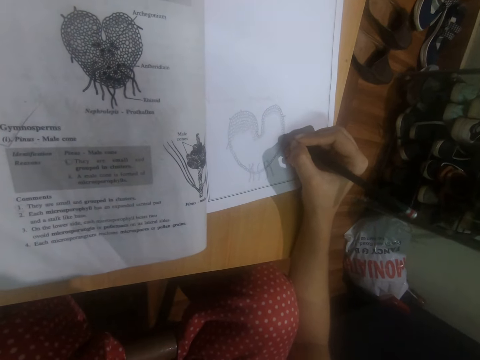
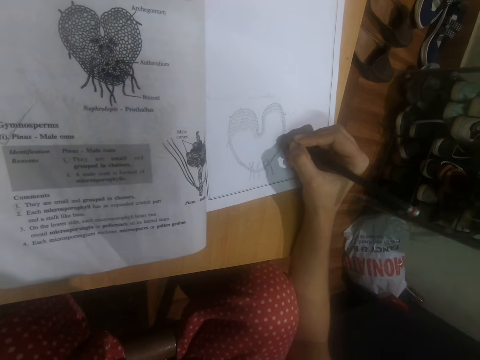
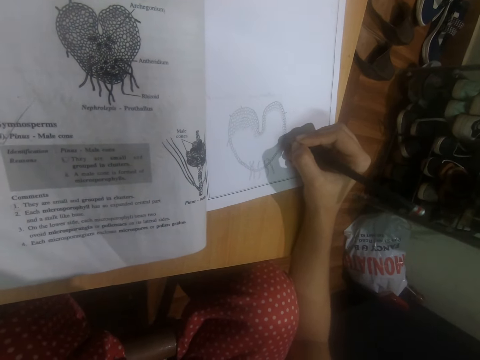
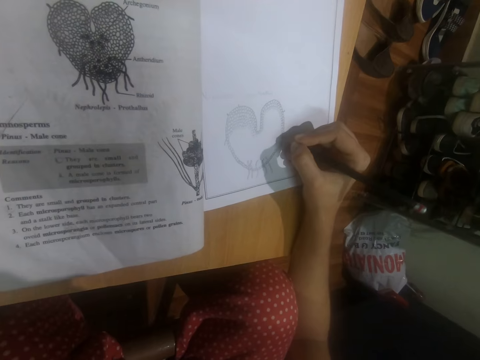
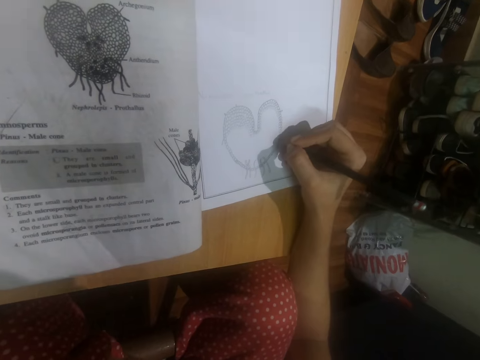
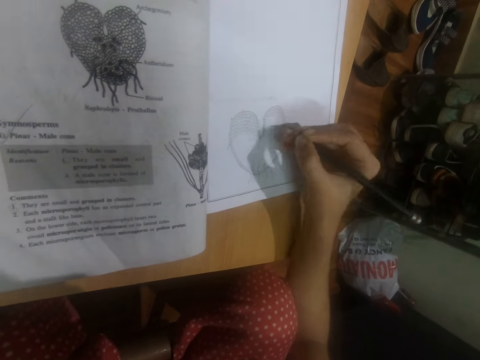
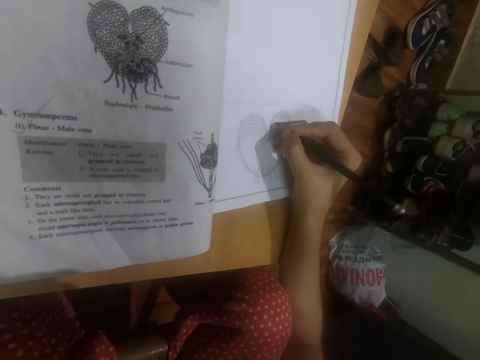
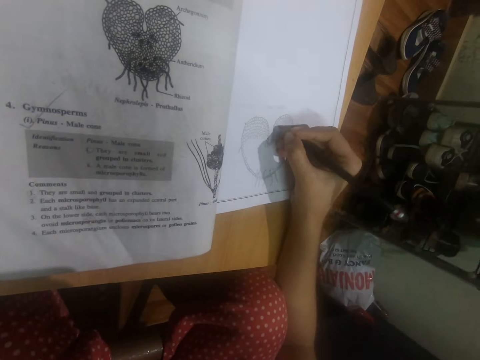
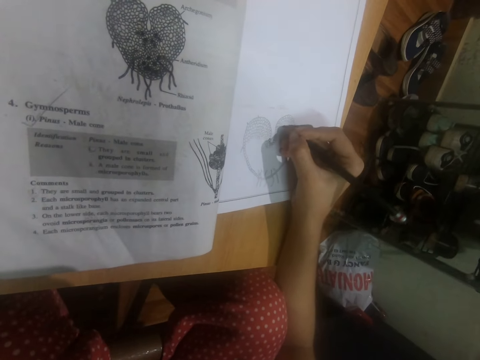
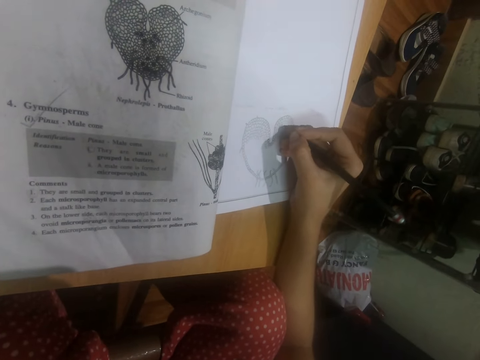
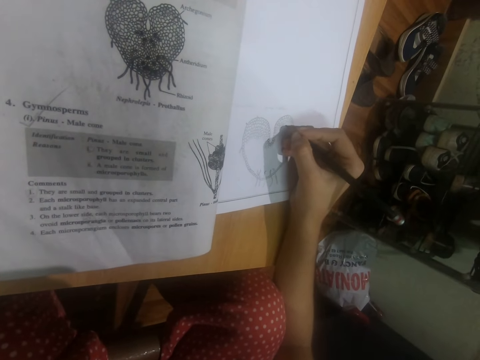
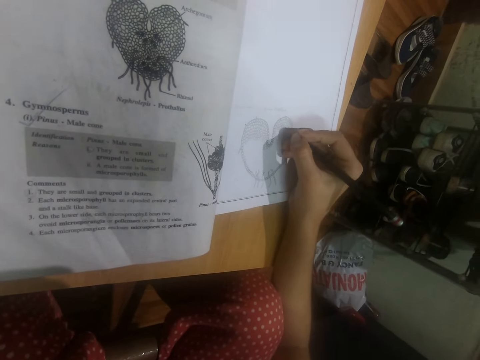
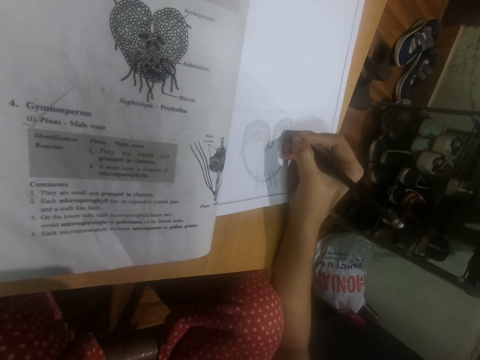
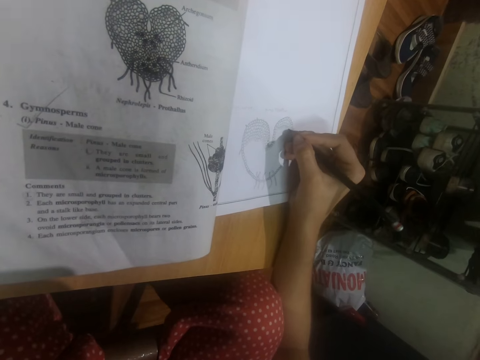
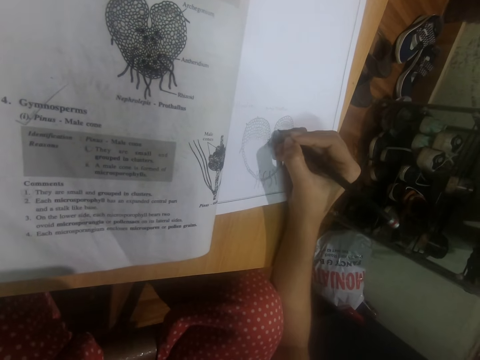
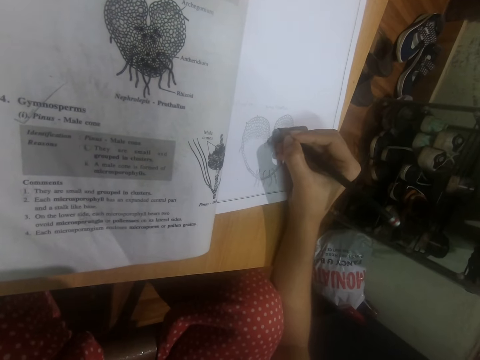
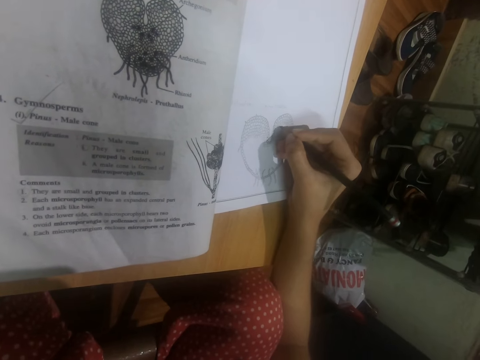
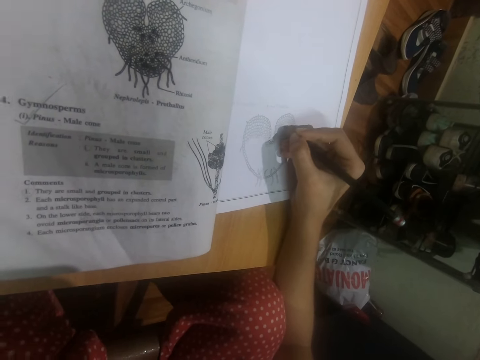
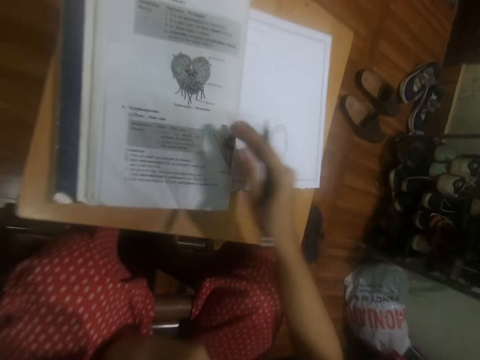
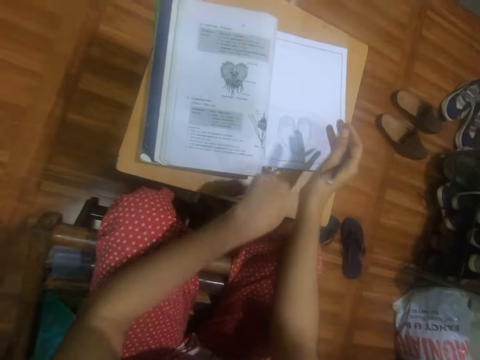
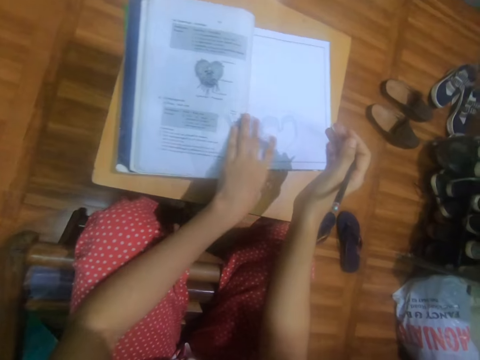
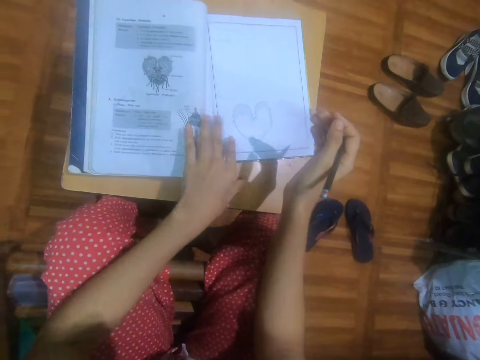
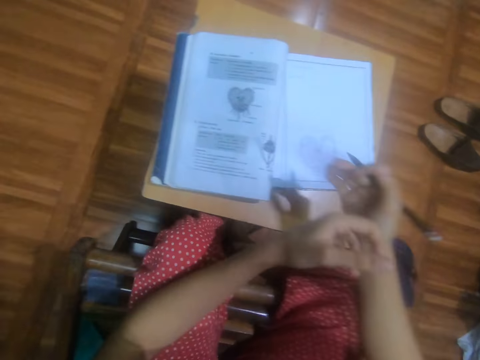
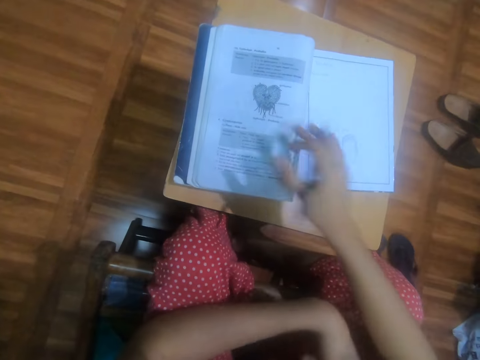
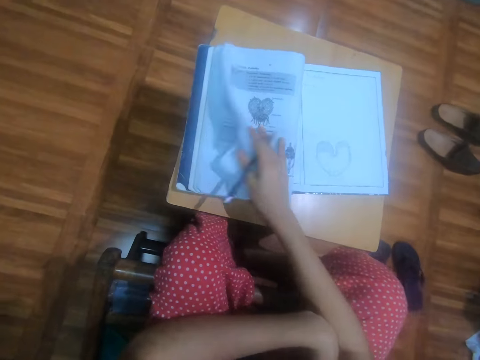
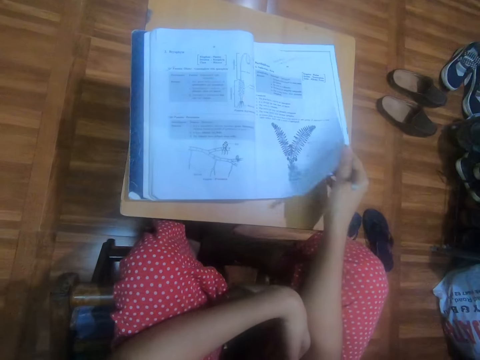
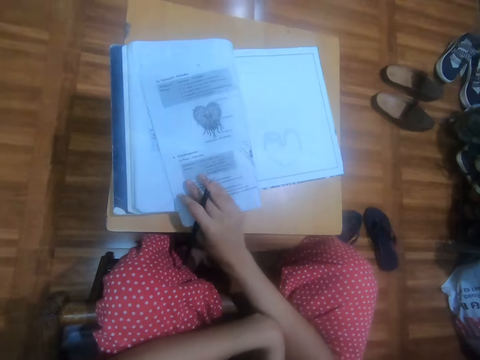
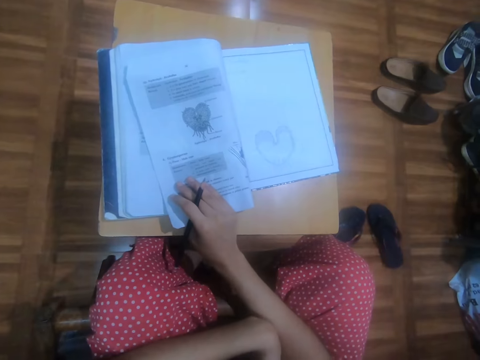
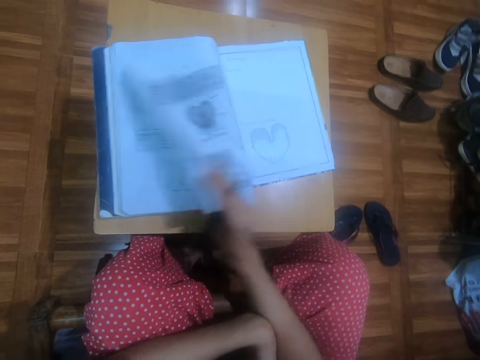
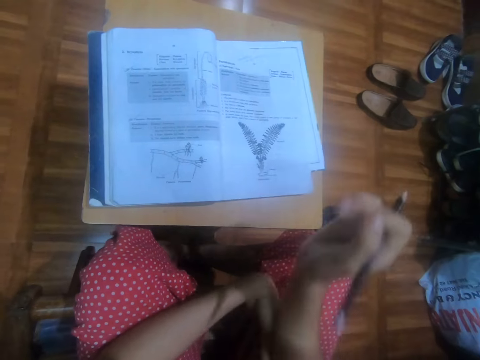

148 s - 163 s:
The camera wearer adjusts her right hand on the book on the table. She draws on the book on the table with the pencil in her right hand. She touches a textbook on the table with her right hand. She touches the textbook on the table with her left hand. She moves the textbook on the table with her left hand. She places her left hand on her left leg. She opens a page of the textbook with her right hand. She flips the page of the textbook with her right hand. She opens the page of the textbook with her right hand. She drops the page of the textbook on the book on the table with her right hand.

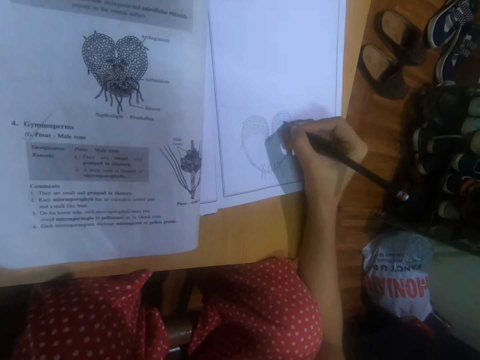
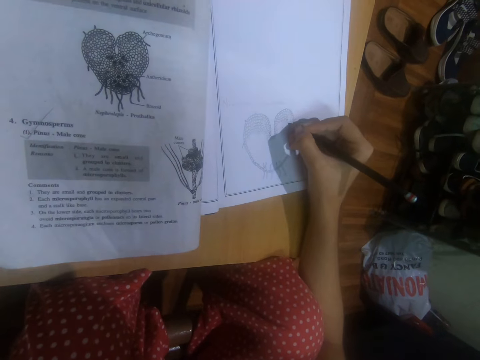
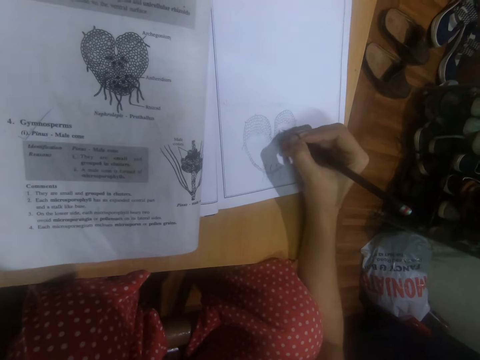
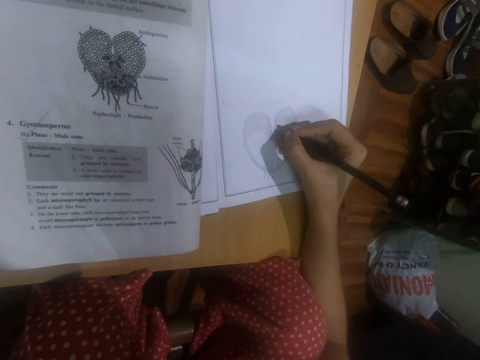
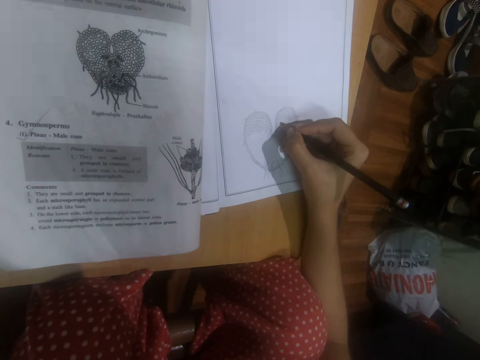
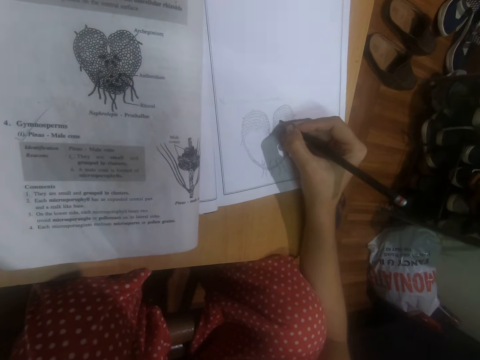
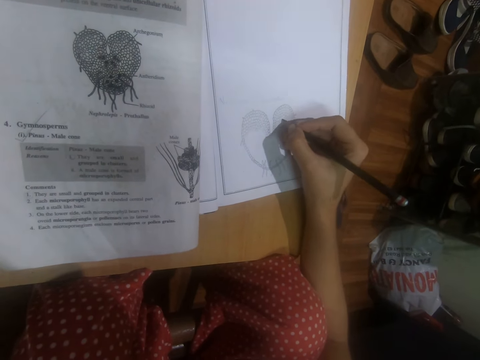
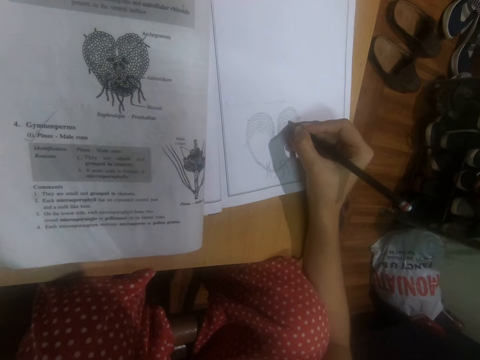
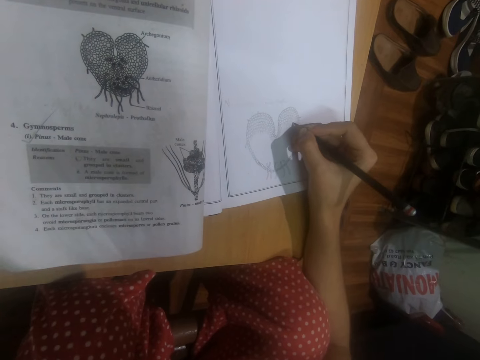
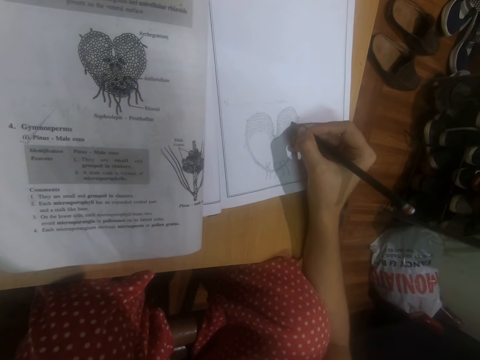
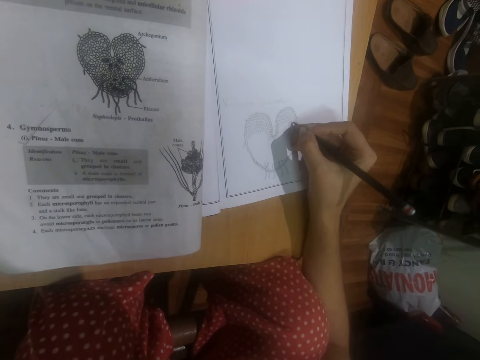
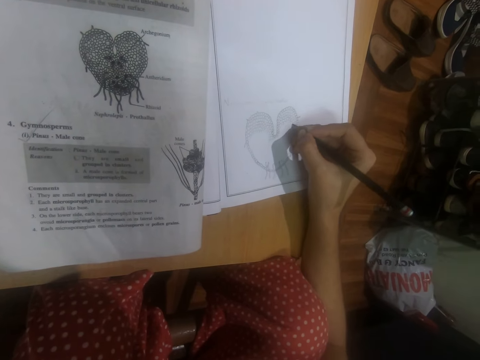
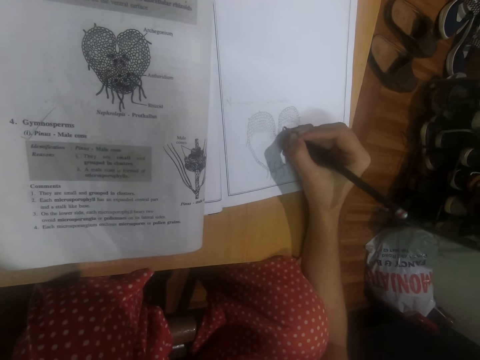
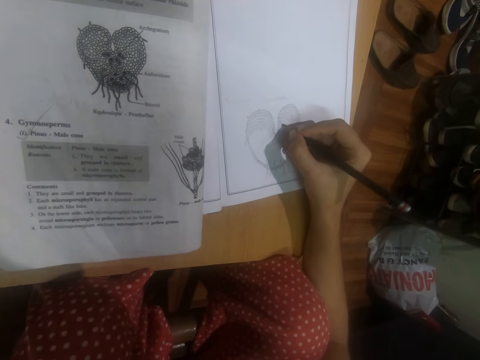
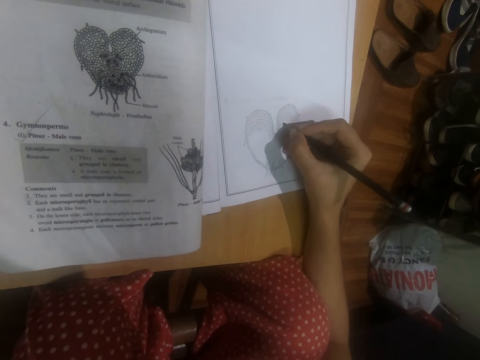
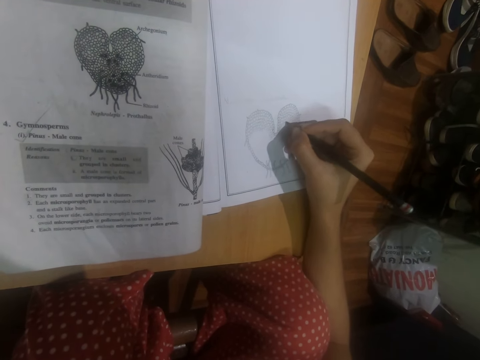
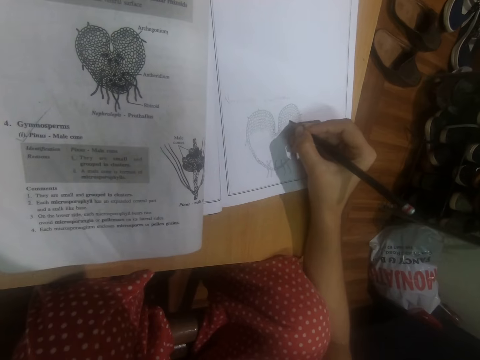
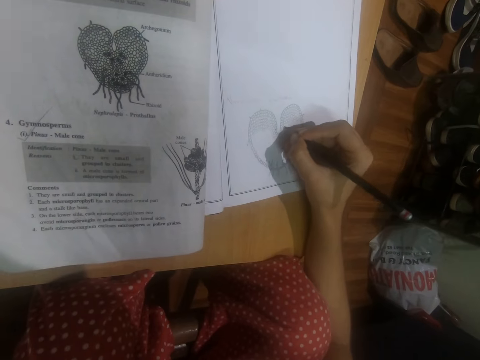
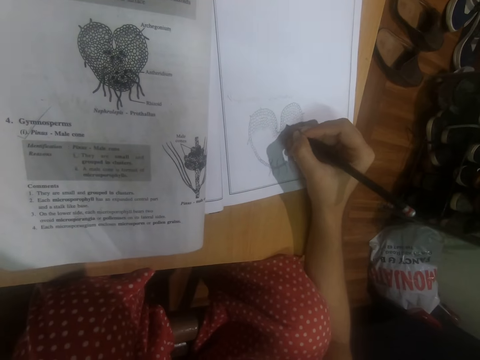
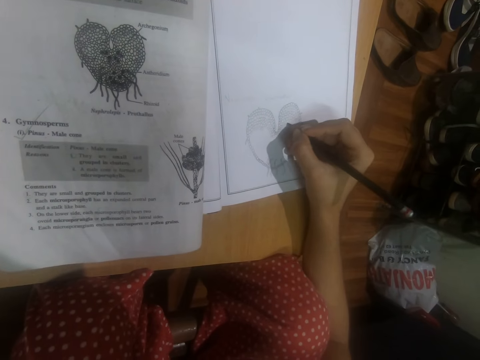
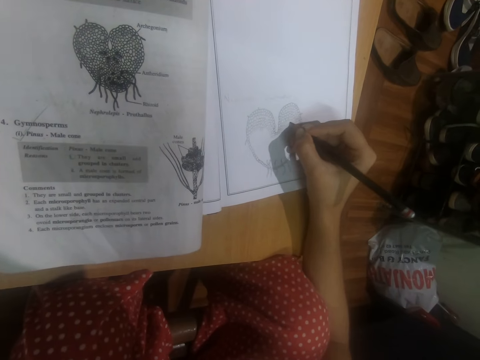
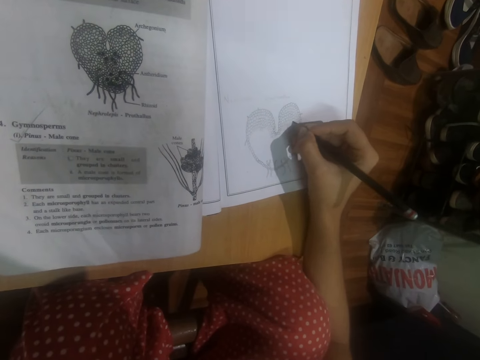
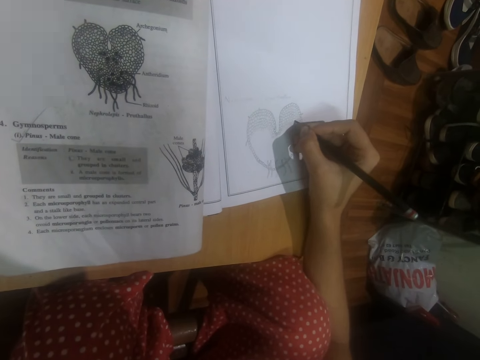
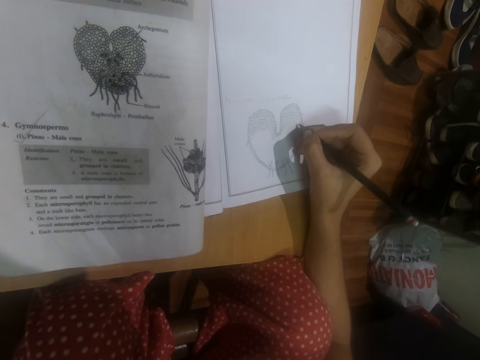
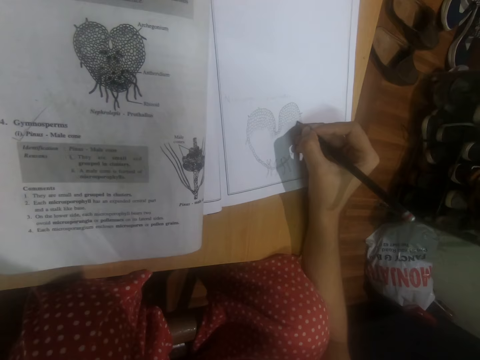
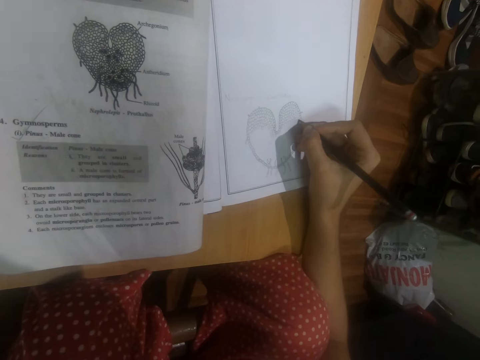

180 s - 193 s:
The camera wearer draws a diagram on a book.
